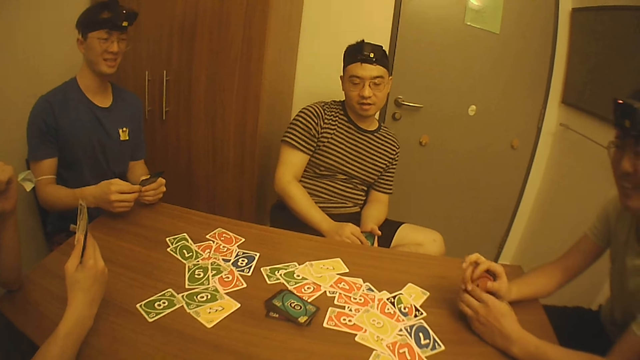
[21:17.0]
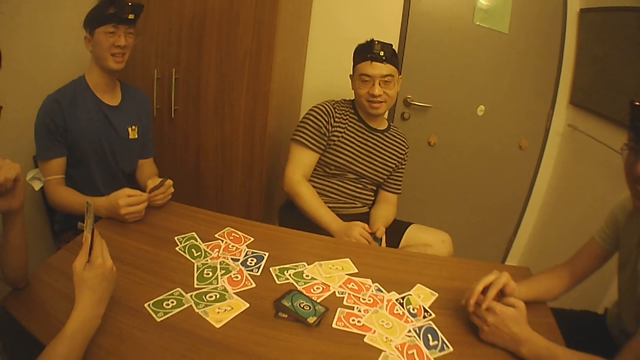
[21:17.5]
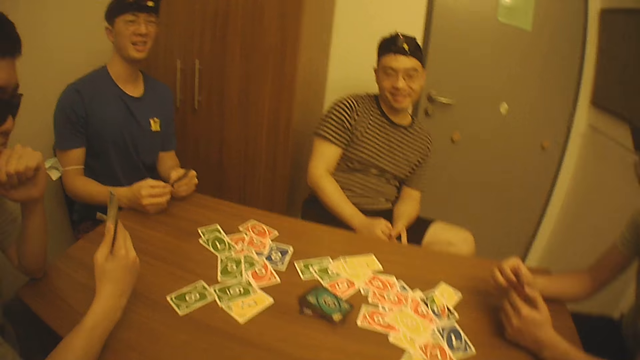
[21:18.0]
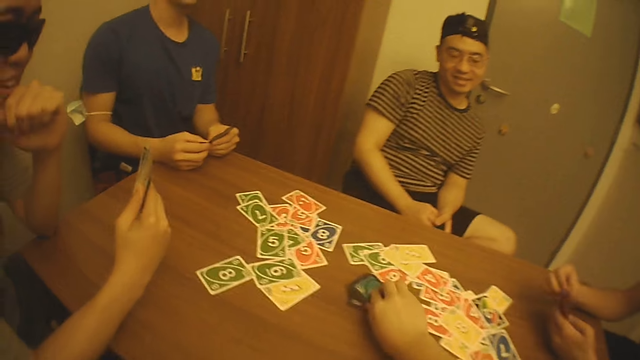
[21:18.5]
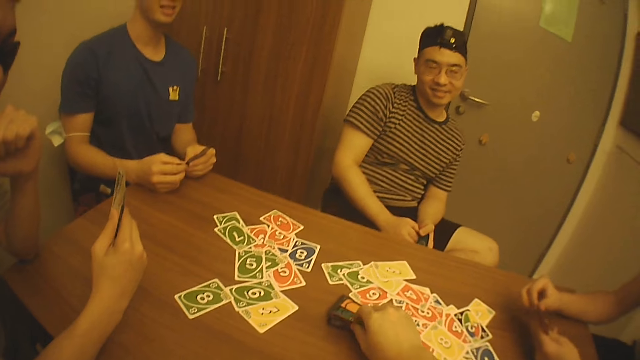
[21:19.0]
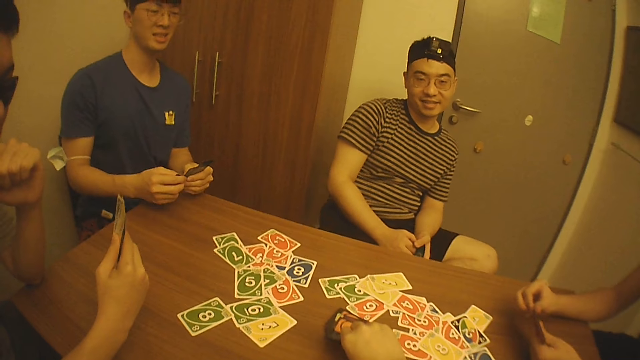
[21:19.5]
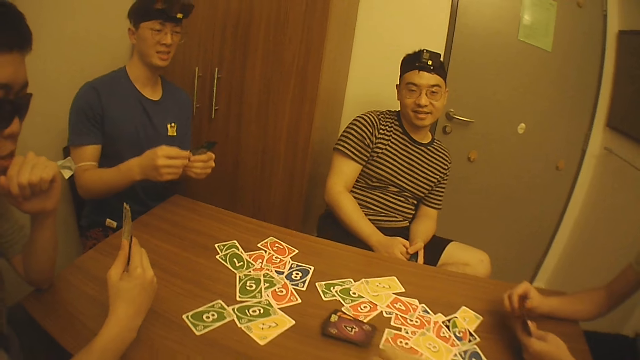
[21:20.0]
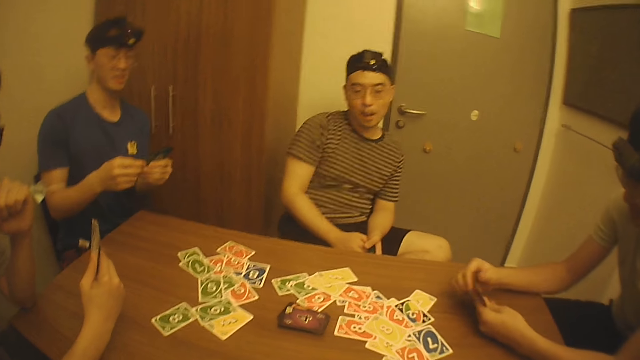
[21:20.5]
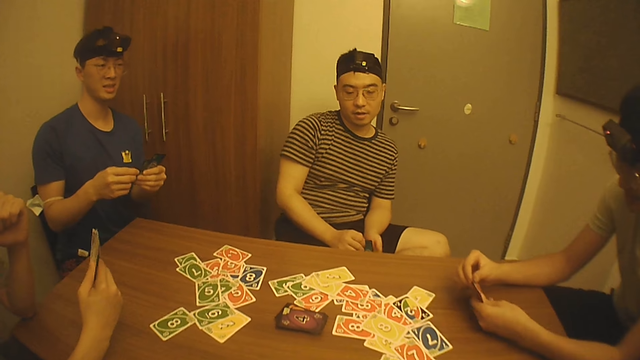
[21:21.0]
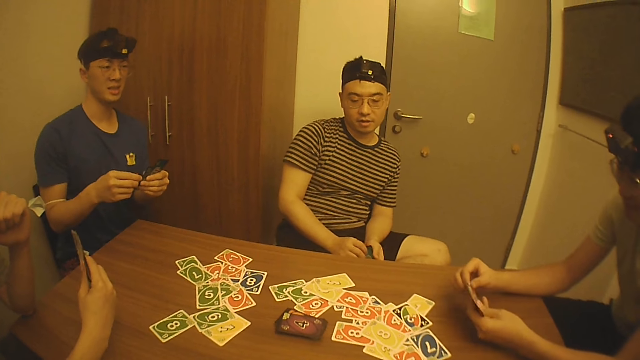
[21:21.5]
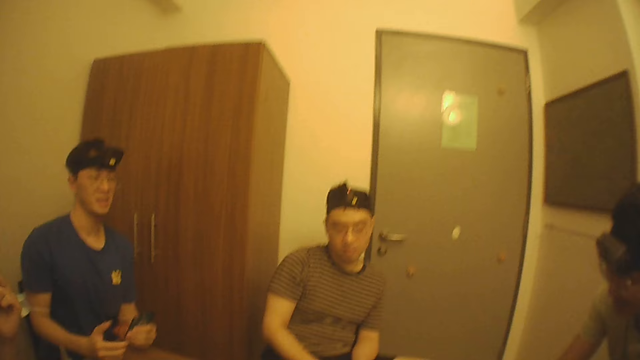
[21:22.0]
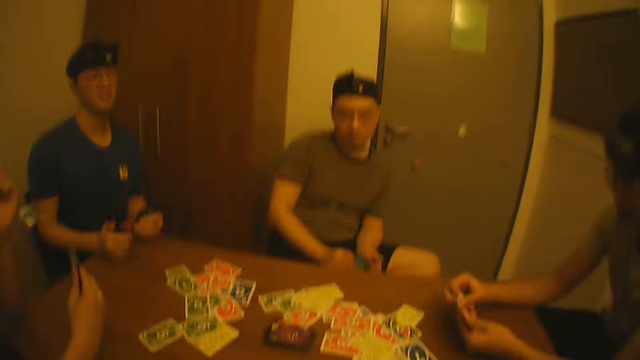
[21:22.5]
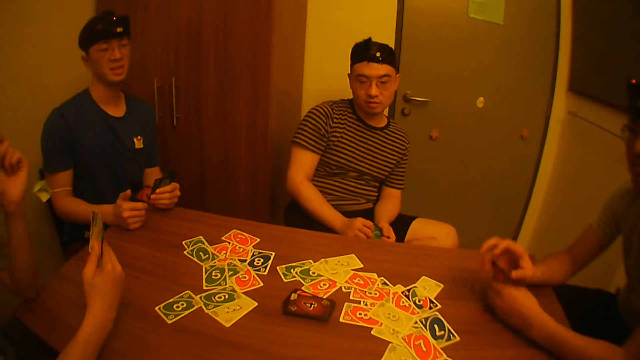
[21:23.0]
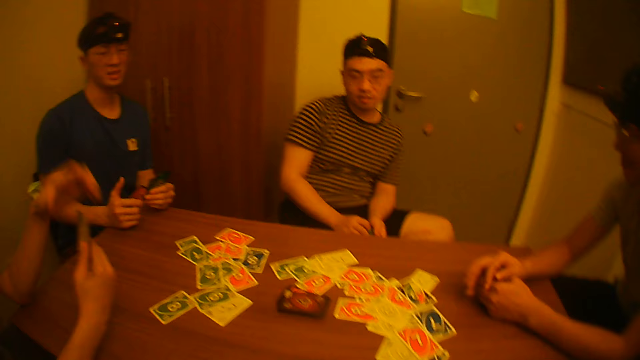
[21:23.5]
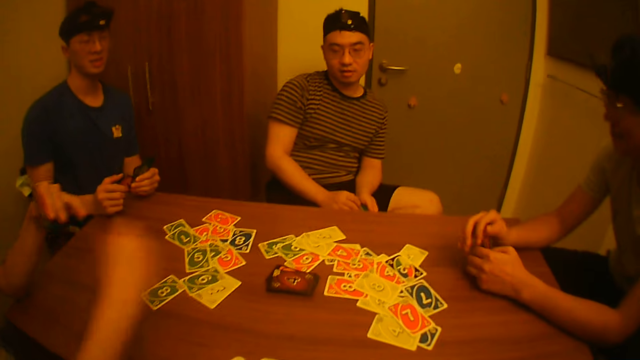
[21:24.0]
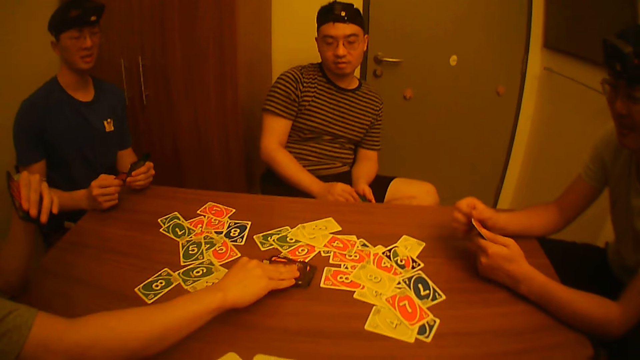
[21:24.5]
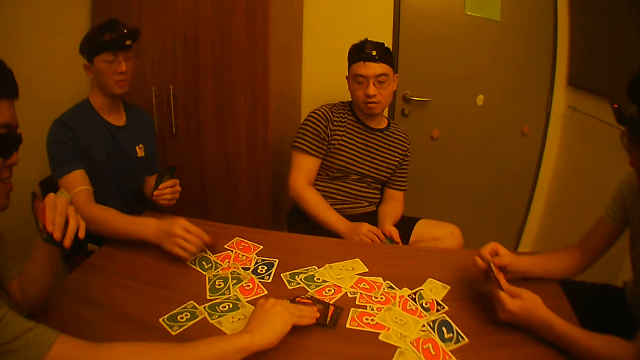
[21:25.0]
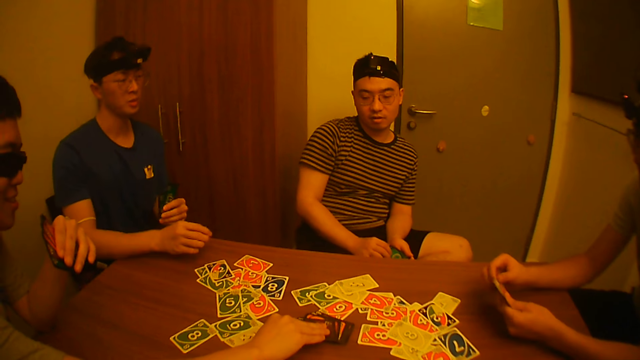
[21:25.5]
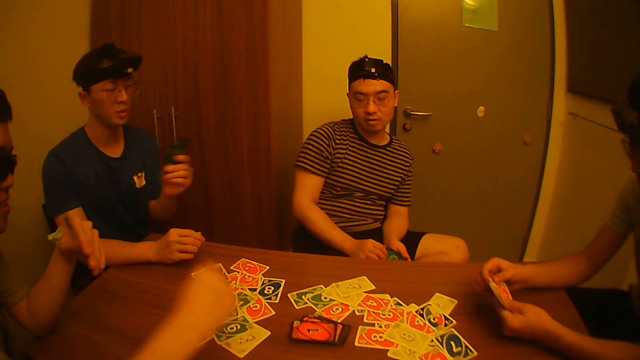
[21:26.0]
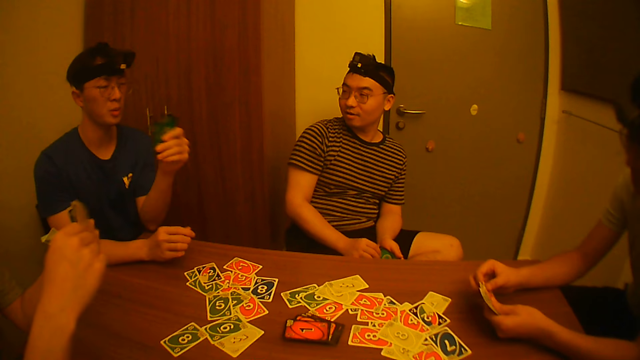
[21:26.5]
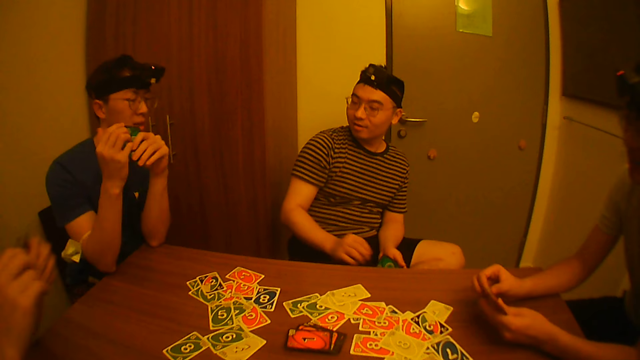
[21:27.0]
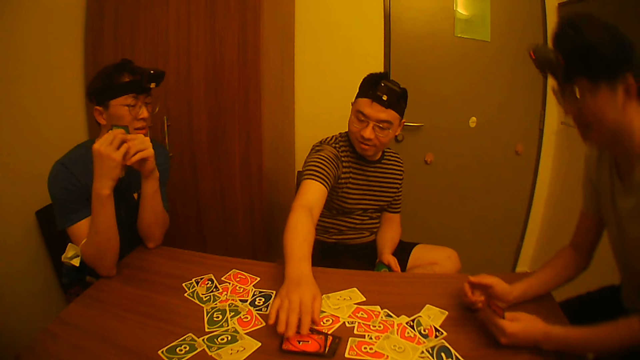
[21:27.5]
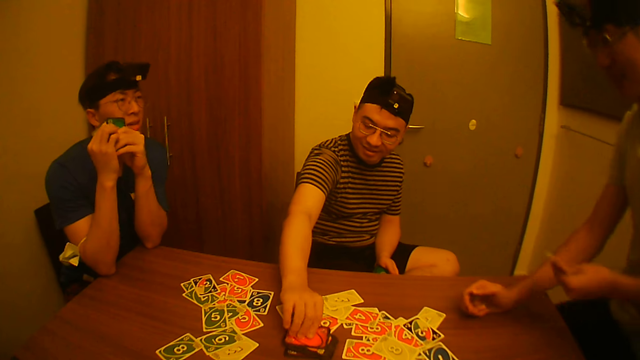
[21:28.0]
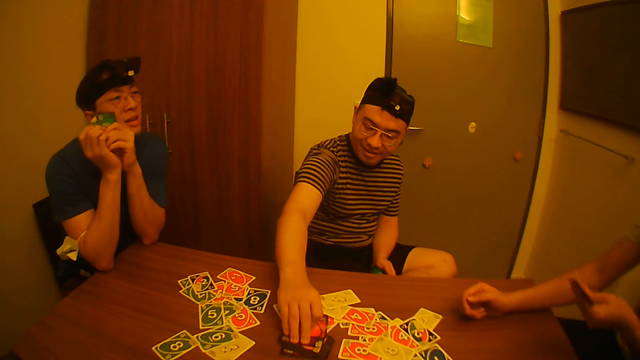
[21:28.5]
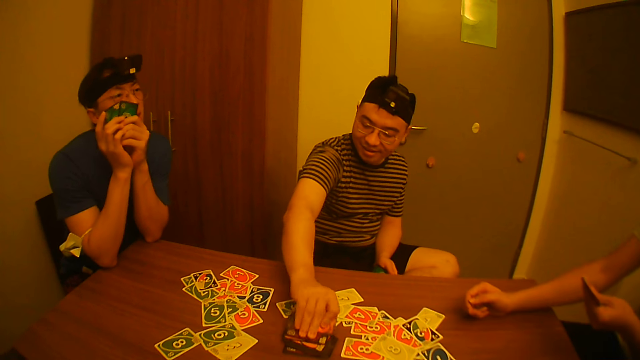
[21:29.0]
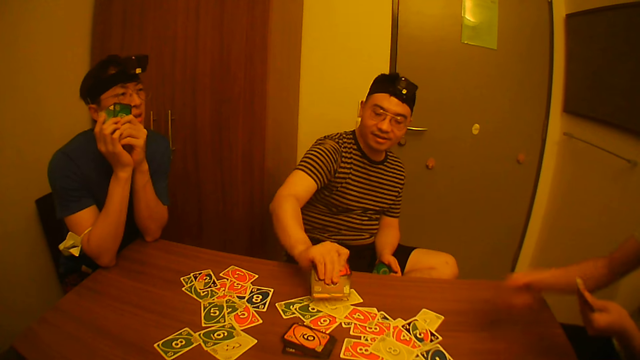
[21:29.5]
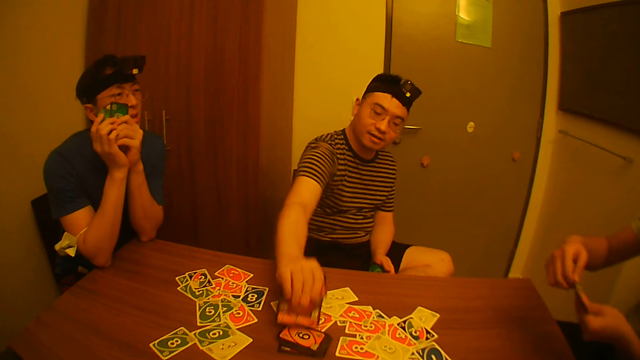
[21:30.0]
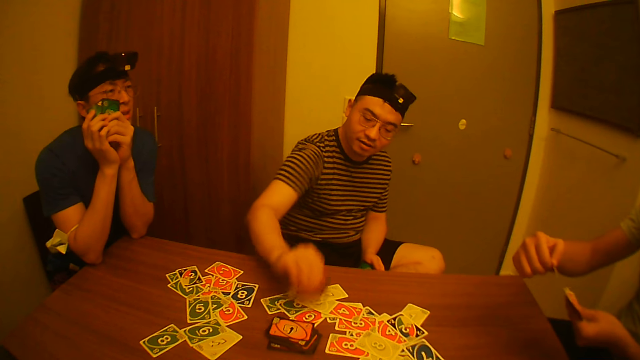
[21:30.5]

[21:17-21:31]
The camera wearer looks around. They pick up a playing card from the table. They look around. A man picks up a playing card from the table. Another man converses with a third man. A fourth man stands up. The third man picks up a playing card.

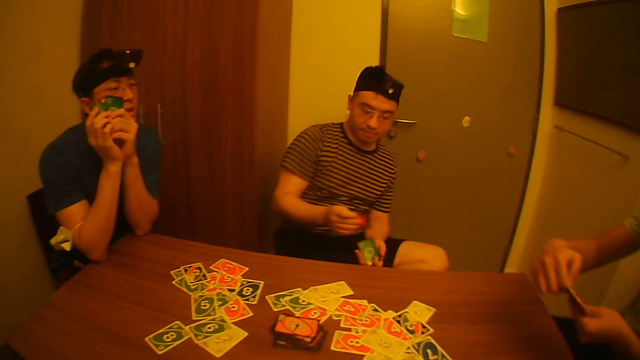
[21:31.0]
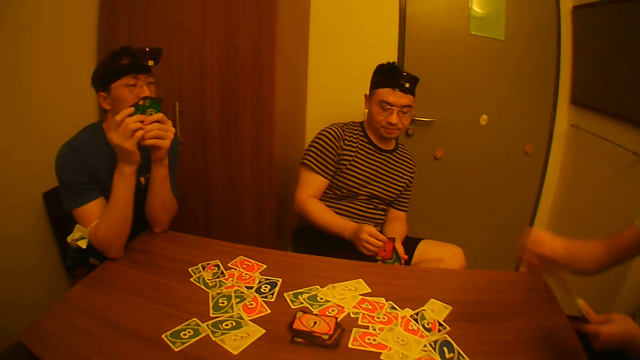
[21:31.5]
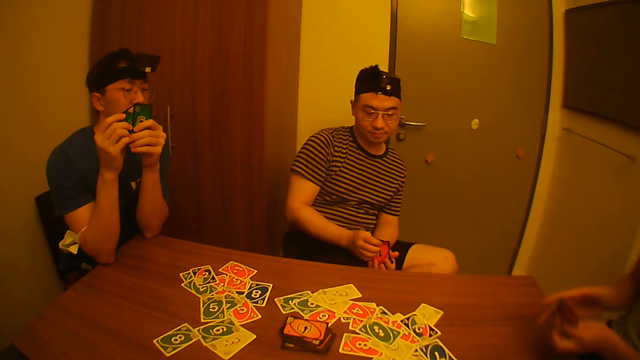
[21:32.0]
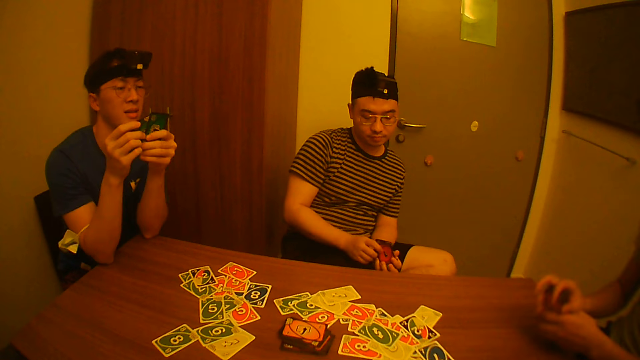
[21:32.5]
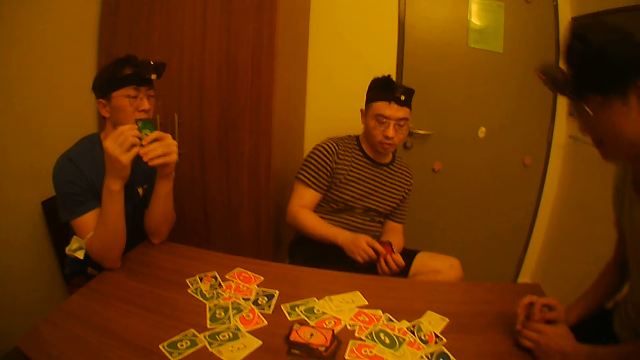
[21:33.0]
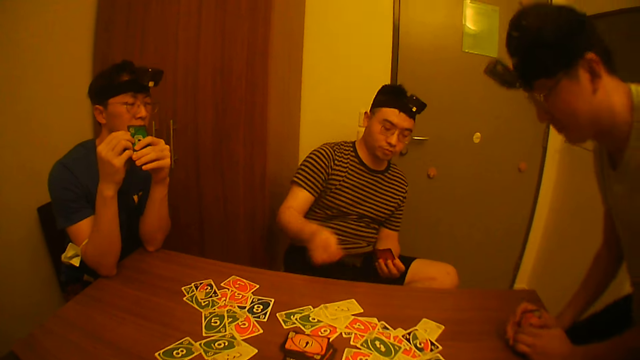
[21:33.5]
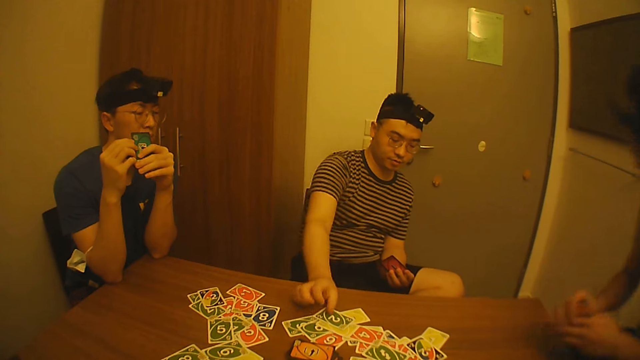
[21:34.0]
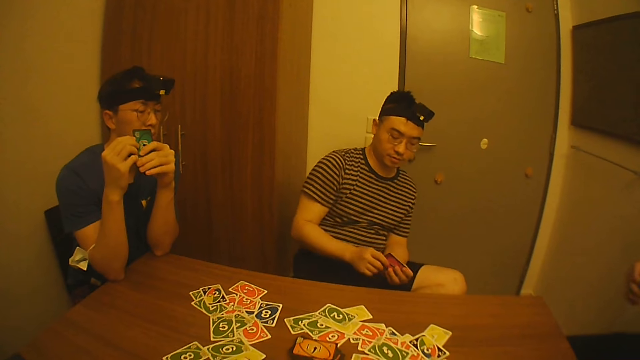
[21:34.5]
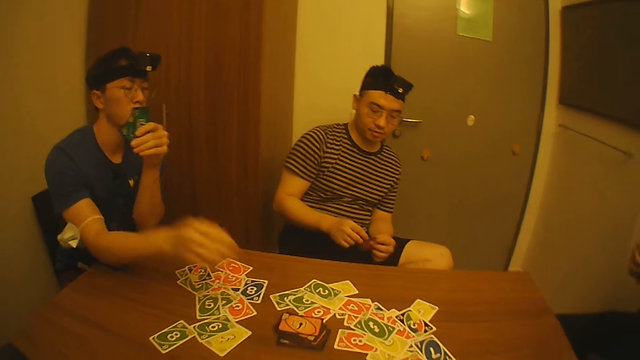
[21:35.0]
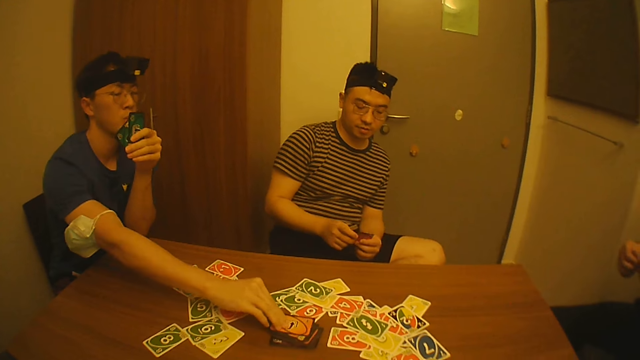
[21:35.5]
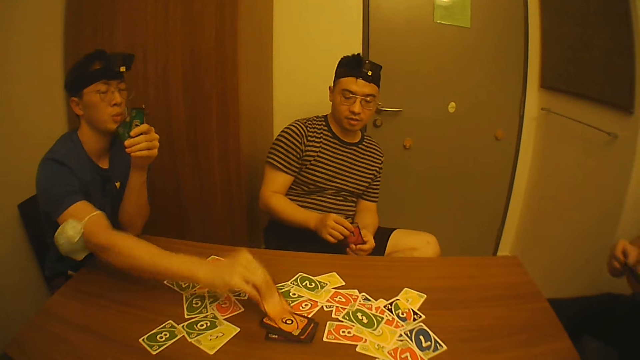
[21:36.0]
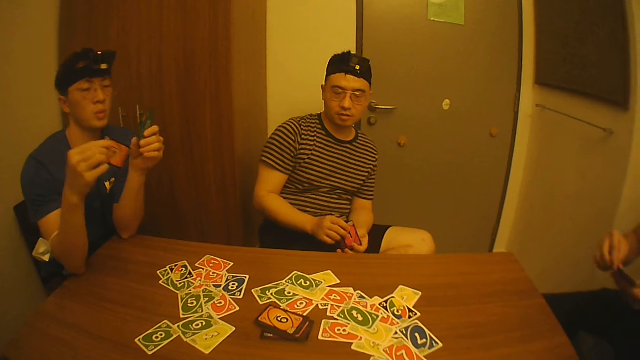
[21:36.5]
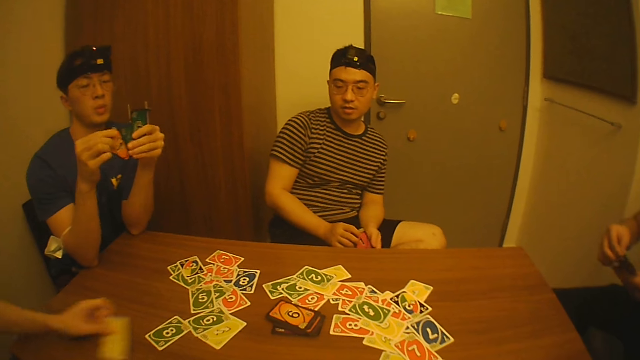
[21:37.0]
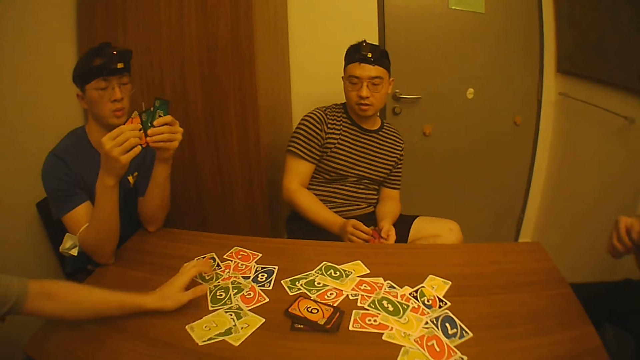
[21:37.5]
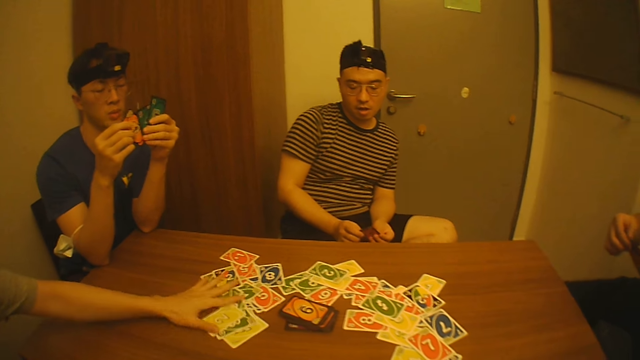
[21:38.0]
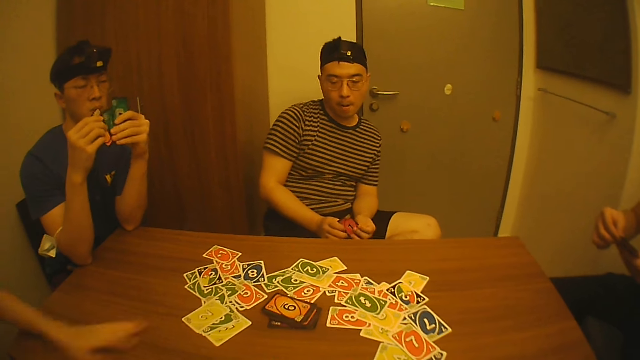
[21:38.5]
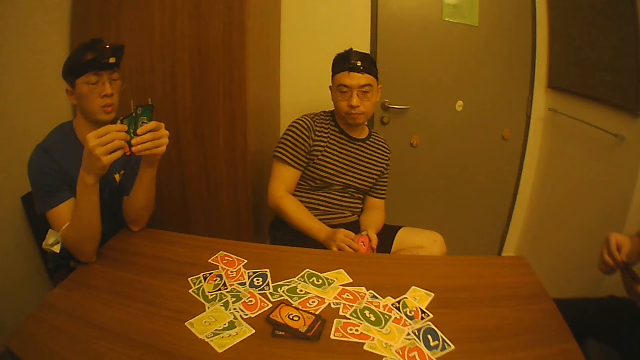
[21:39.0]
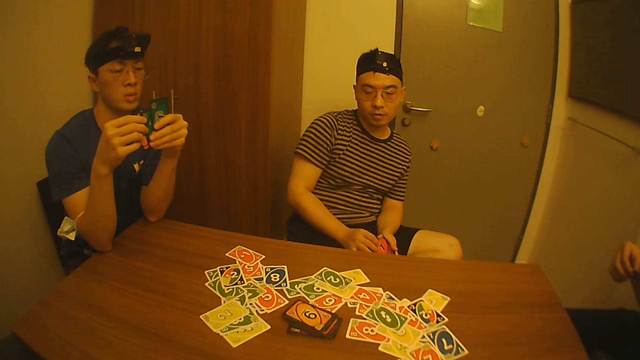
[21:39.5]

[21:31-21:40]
A man places the playing card on the table. Another man drops the playing card on the table. The camera wearer looks at the playing cards. The second man sits down. The first man drops a playing card. The camera wearer looks at the playing cards. A third man picks up a playing card from the table. A fourth man places the playing card on the table, drops a playing card and pushes the playing cards on the table. The camera wearer looks at the playing cards.
